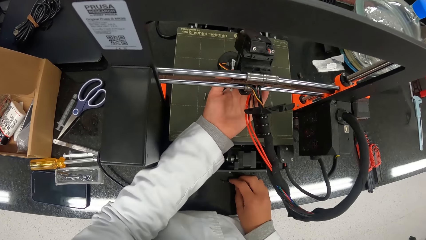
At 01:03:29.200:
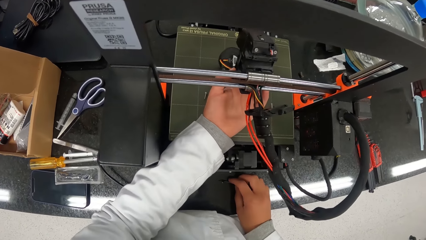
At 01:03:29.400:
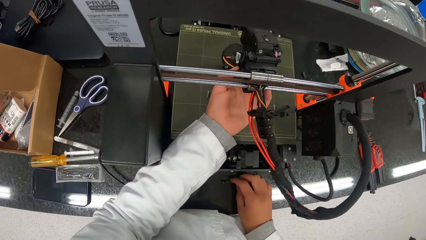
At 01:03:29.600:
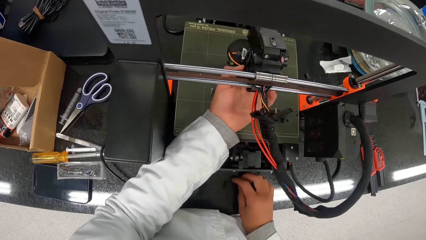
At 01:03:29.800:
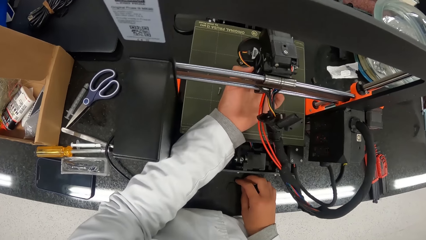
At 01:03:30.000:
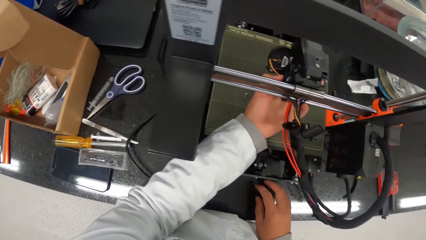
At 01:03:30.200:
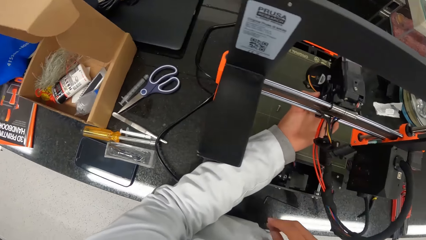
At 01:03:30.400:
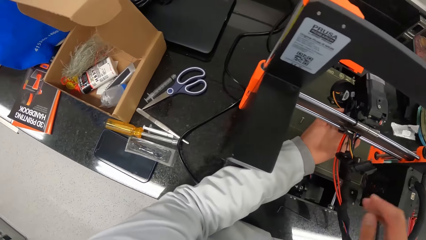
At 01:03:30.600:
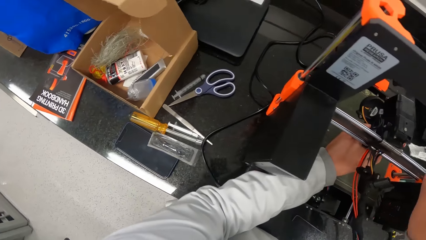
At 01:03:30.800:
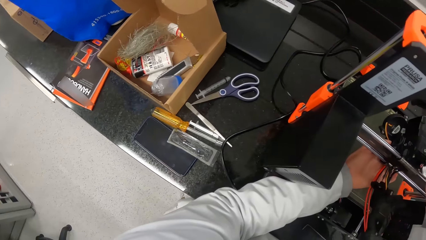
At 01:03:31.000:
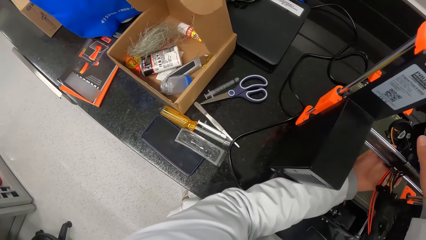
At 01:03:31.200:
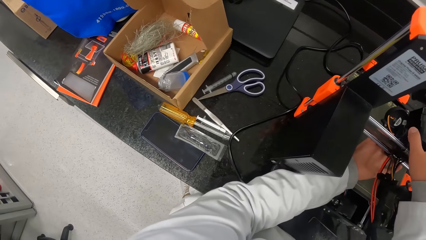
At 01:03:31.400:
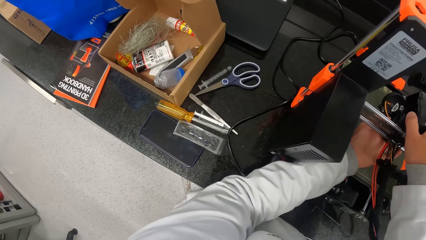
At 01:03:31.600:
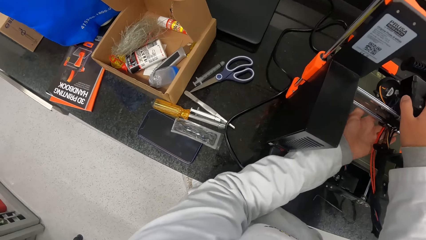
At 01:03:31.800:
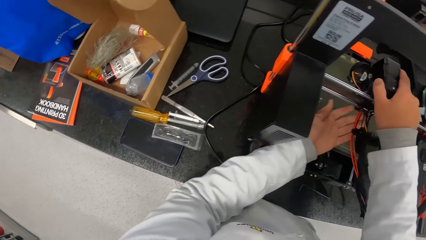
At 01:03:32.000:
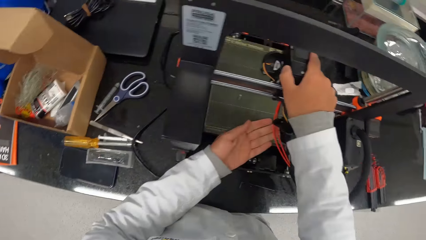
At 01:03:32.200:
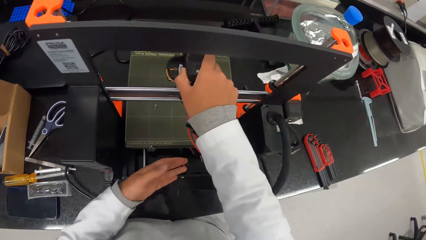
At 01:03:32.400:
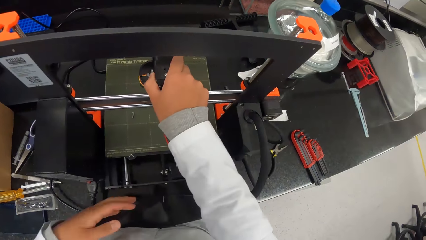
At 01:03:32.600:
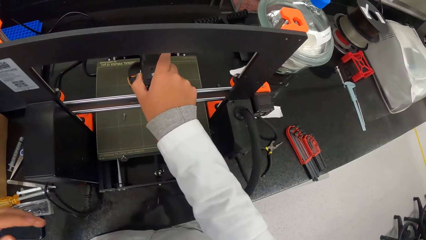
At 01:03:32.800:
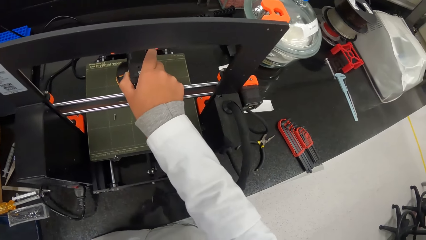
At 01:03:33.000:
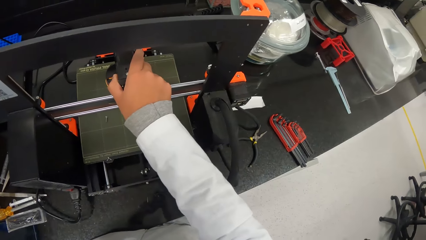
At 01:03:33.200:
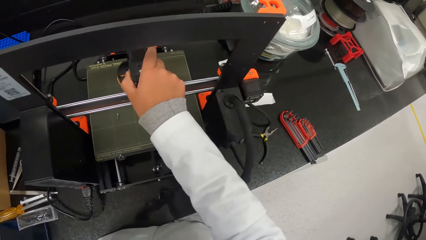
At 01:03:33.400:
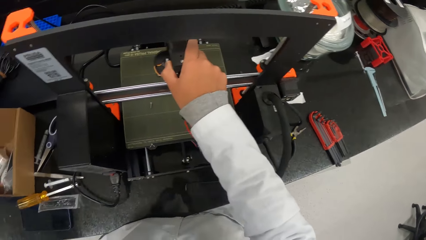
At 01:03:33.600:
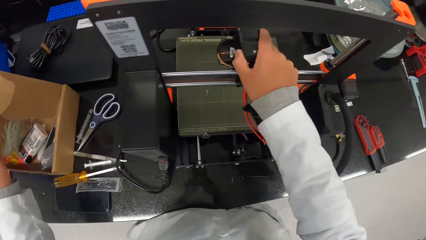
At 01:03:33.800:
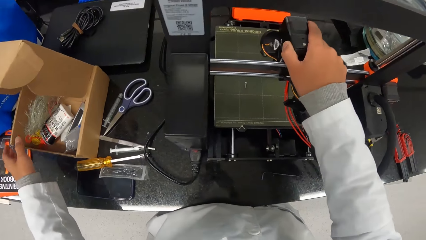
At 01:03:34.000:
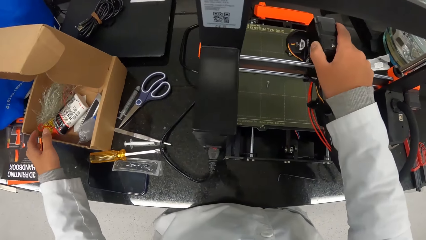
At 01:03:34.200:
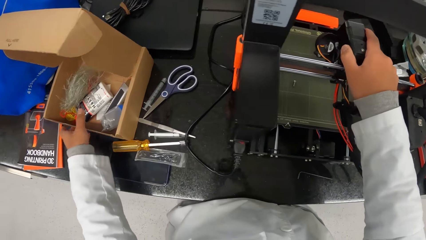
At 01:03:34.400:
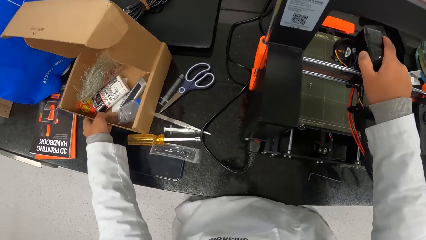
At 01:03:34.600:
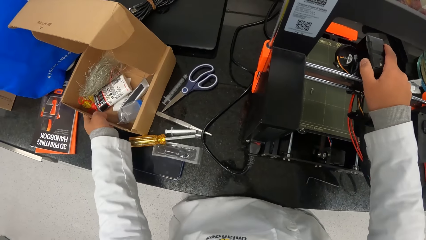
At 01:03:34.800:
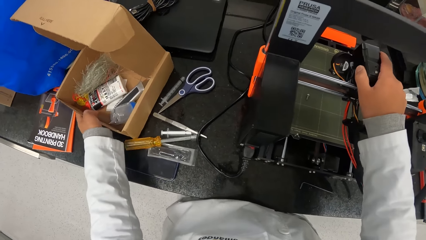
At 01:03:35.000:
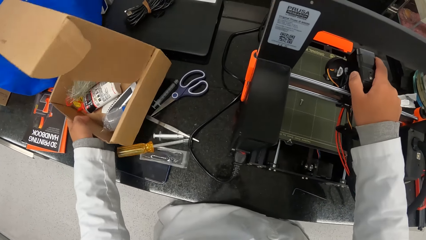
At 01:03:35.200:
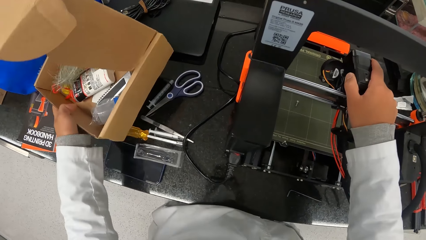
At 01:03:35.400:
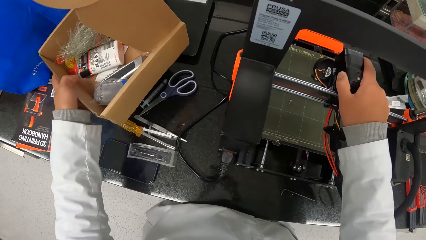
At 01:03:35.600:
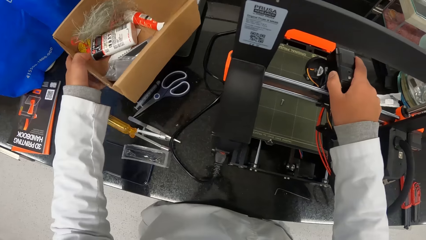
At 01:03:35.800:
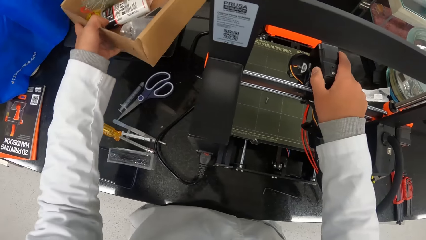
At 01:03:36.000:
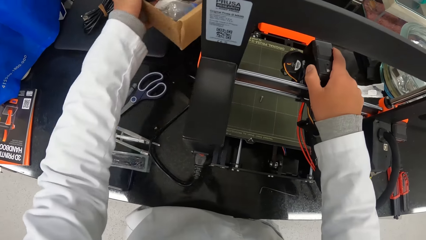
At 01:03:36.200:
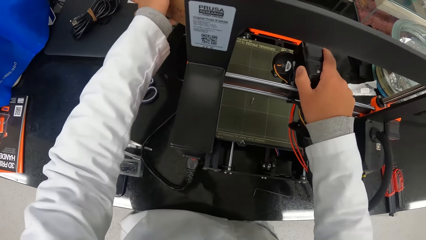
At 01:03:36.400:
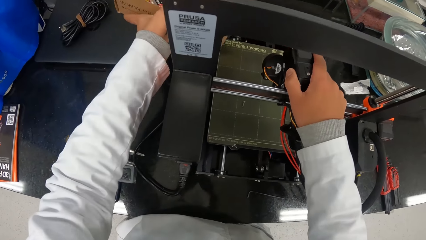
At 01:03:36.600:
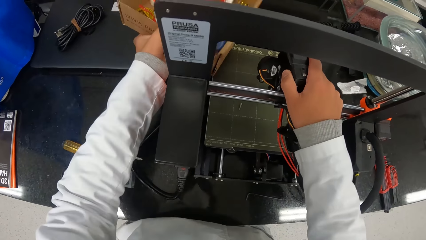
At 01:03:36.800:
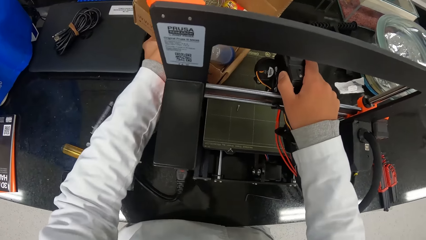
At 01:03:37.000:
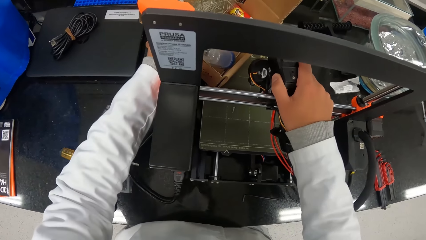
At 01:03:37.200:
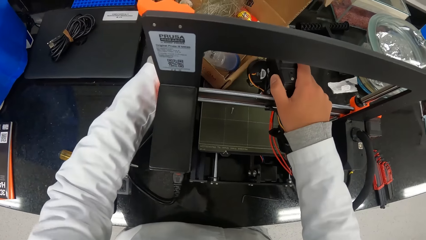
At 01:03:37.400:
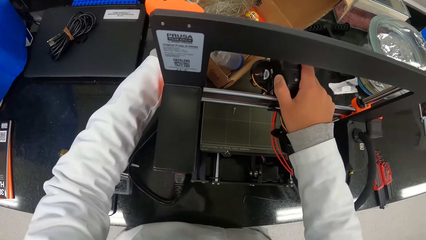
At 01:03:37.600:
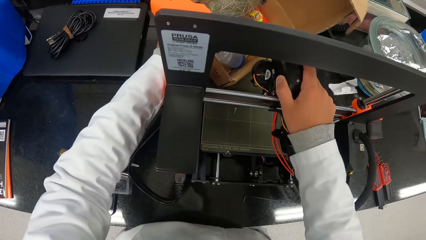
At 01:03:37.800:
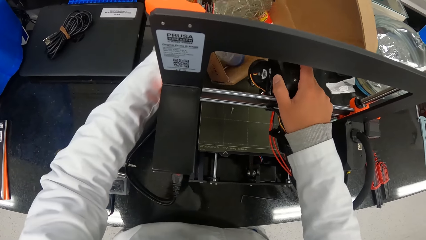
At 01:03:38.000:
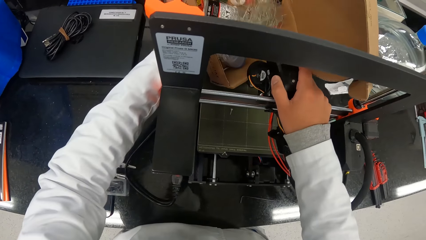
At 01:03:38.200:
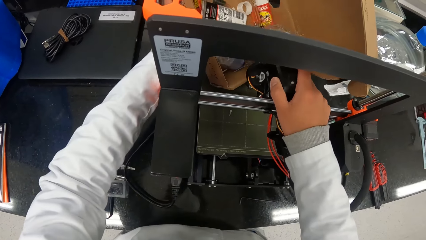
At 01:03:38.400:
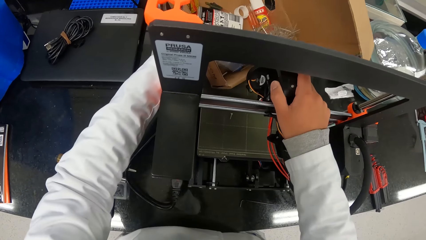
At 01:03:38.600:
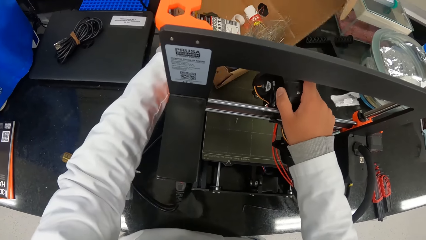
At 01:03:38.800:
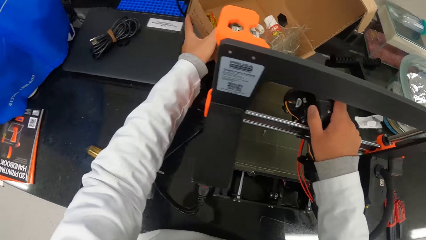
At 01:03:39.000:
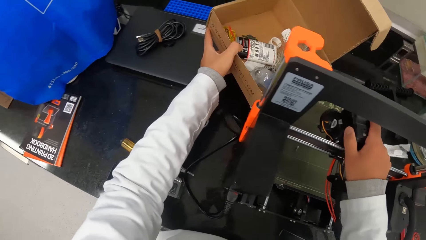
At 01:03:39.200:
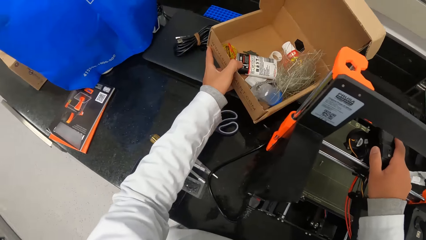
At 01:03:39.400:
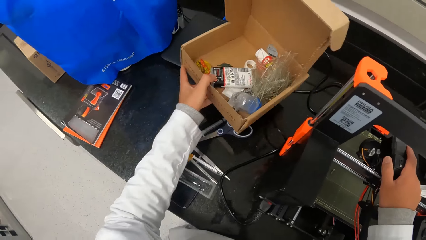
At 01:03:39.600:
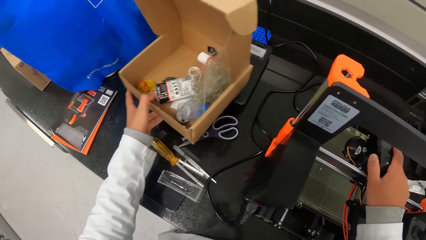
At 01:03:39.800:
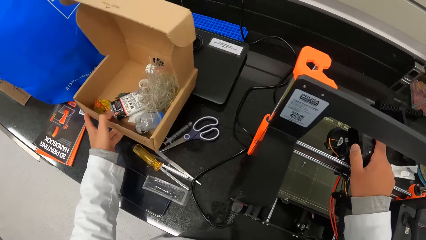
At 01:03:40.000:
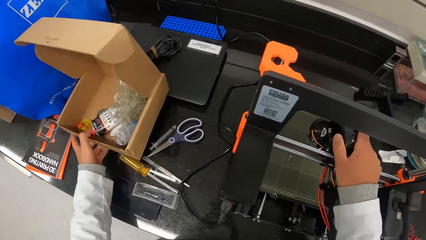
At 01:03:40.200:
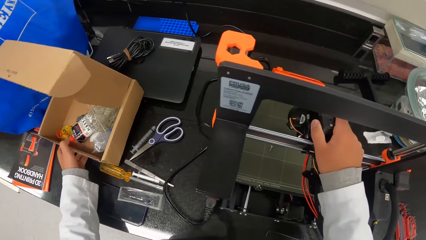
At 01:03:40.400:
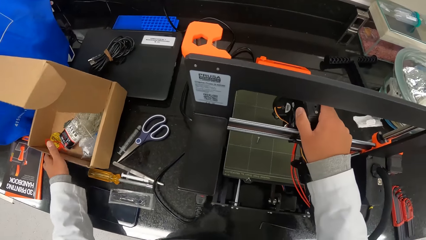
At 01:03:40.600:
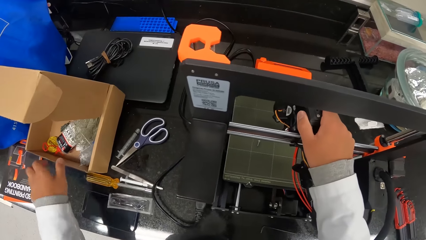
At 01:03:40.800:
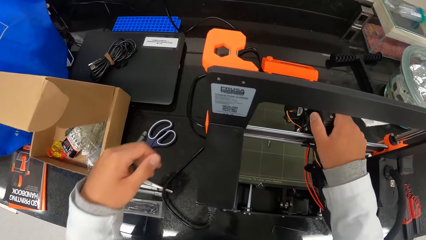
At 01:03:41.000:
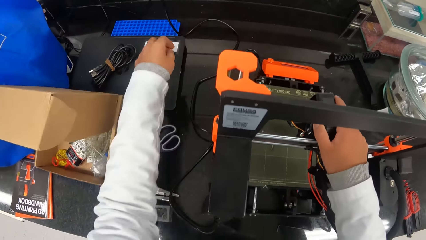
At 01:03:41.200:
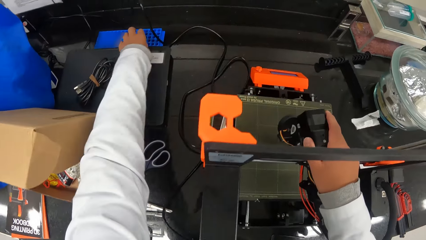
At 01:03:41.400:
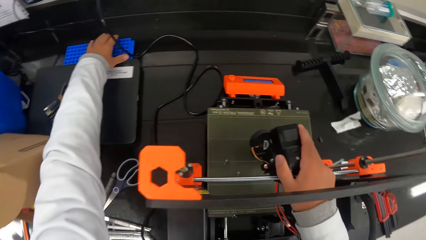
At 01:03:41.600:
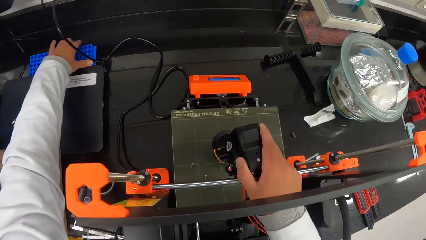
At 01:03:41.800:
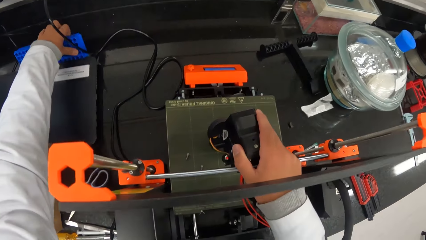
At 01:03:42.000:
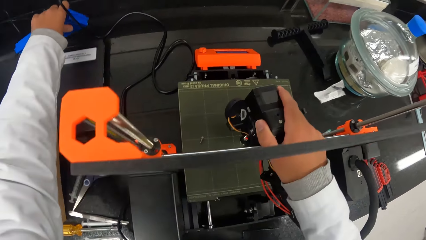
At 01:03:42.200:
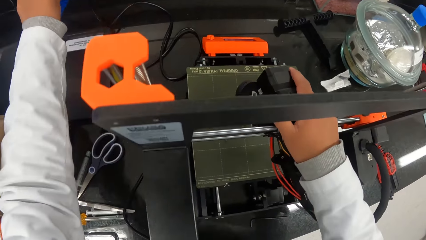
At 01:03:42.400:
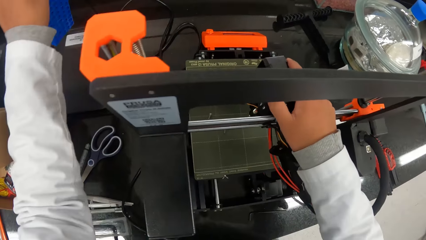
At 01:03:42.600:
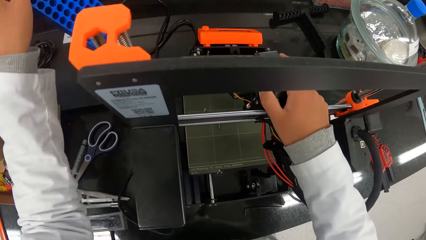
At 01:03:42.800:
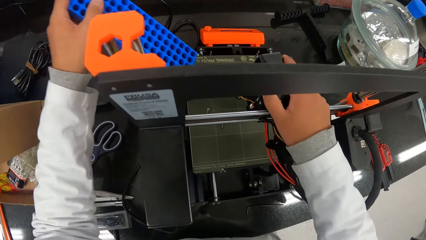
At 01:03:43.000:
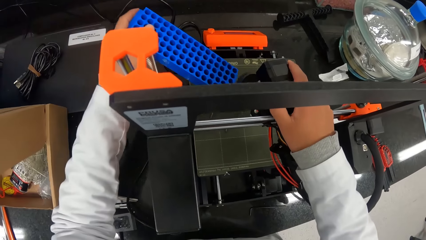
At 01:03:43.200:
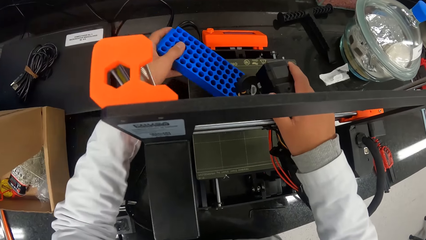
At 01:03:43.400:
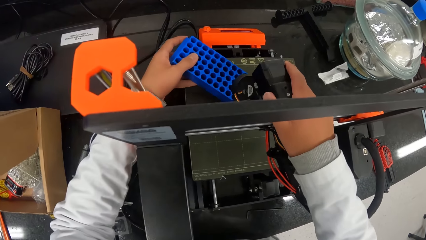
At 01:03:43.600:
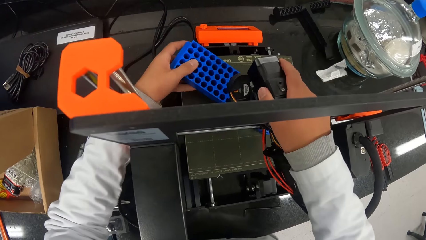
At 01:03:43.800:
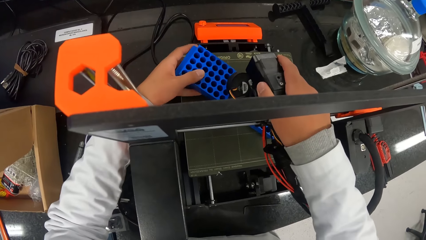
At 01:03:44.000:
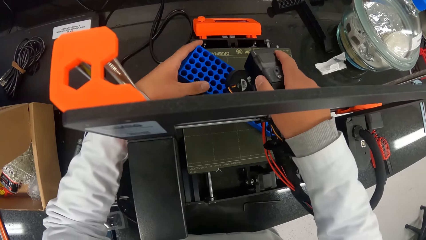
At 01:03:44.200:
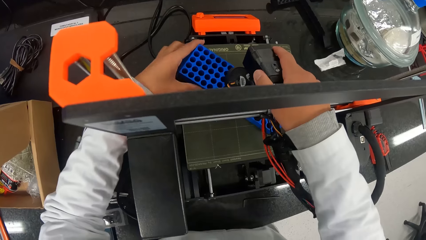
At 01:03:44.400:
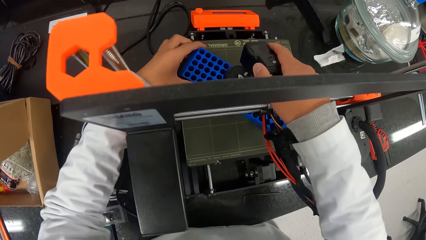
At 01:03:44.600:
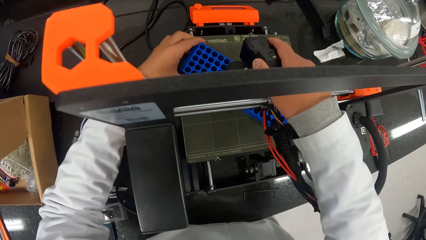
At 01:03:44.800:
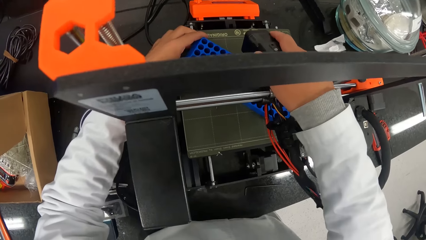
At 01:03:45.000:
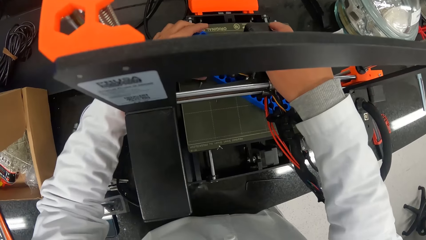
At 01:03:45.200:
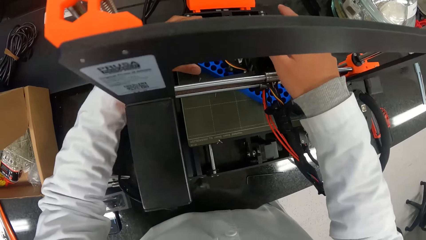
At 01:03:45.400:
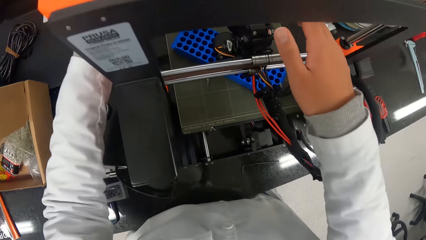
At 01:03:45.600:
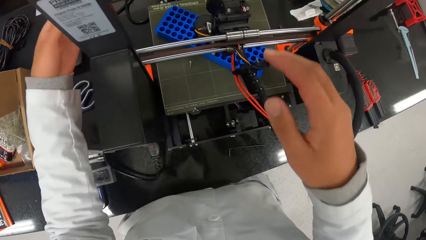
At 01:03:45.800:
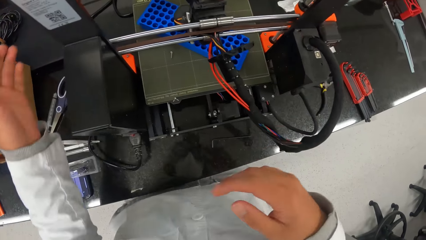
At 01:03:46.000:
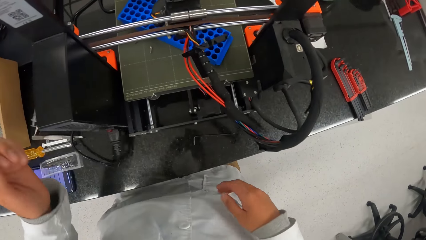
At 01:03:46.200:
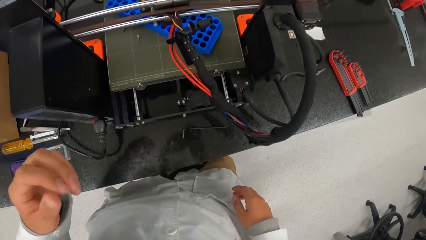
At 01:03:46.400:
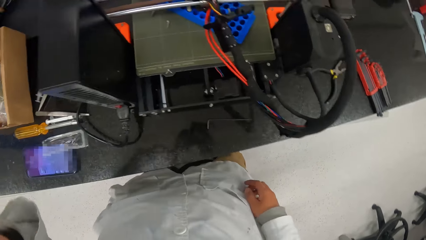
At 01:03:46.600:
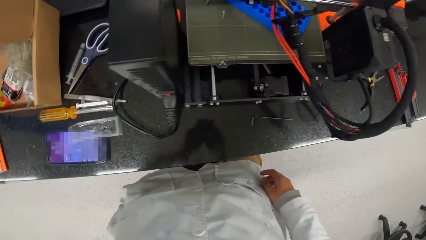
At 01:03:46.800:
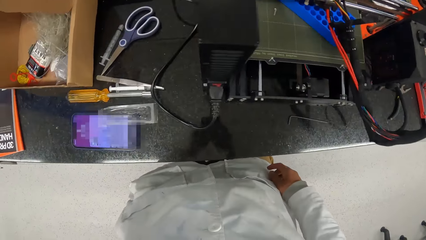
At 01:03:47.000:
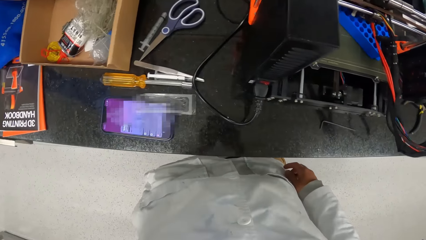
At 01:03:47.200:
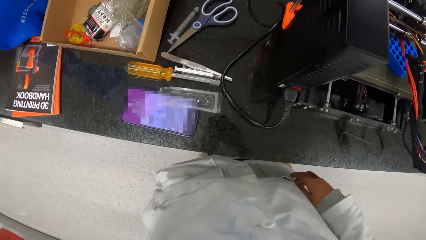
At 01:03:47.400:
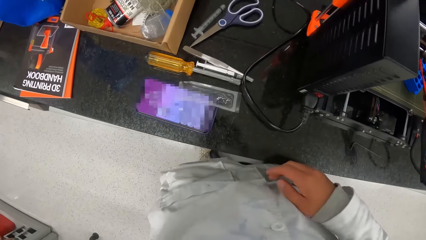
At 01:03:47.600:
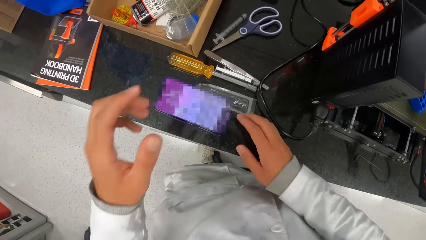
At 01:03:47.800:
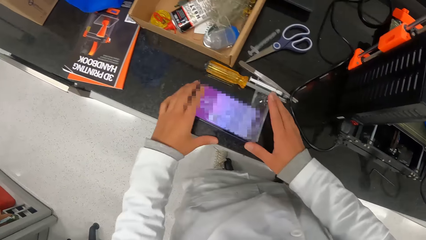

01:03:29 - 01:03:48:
The camera wearer holds the extruder on the rod on the 3D printer with his right hand. He picks up a carton from the table with his left hand. He carries the carton with tools in it. He drops the carton on the 3D printer with his left hand. He carries the carton with tools in it. He drops the carton on the table with his left hand. He picks up a plastic sheet from the table with his left hand. He drops the plastic sheet on the 3D printer with his left hand. He places the extruder on the plastic sheet with his right hand. He removes the hands from the printer.
